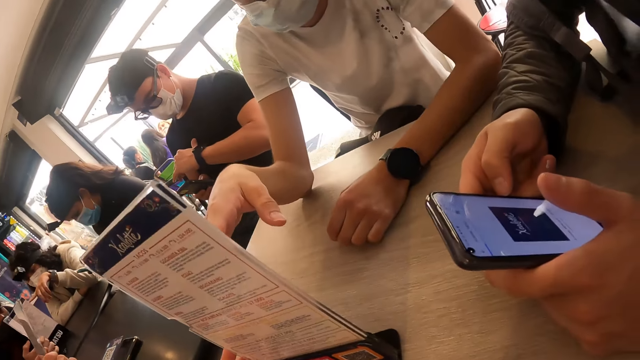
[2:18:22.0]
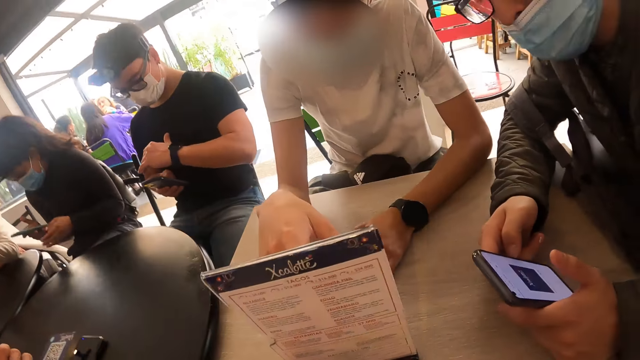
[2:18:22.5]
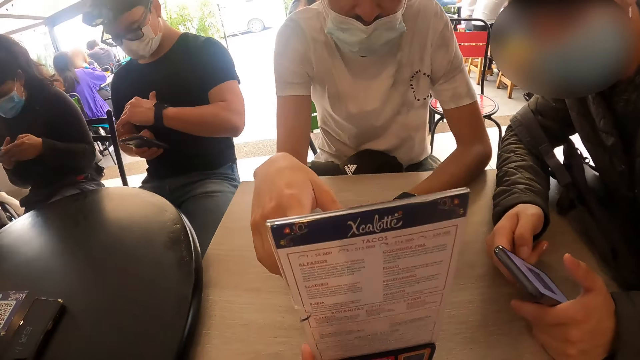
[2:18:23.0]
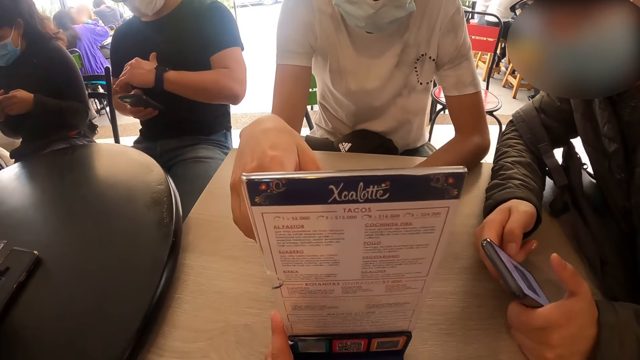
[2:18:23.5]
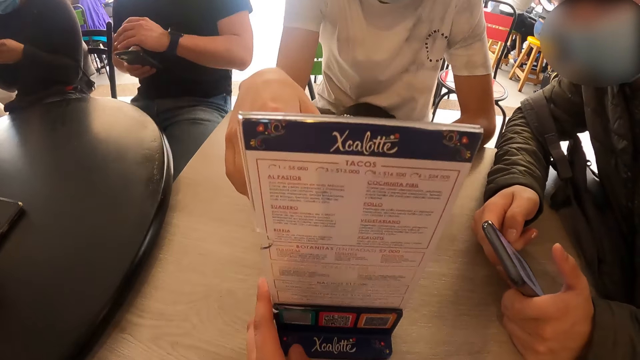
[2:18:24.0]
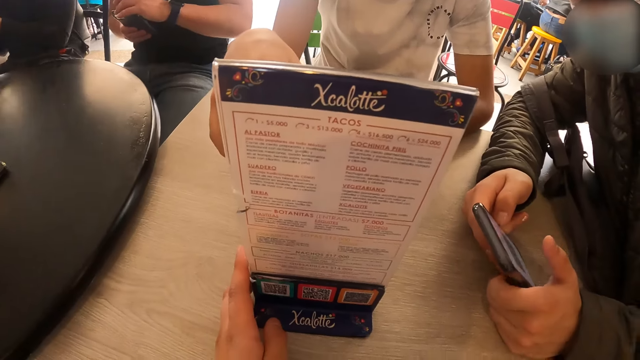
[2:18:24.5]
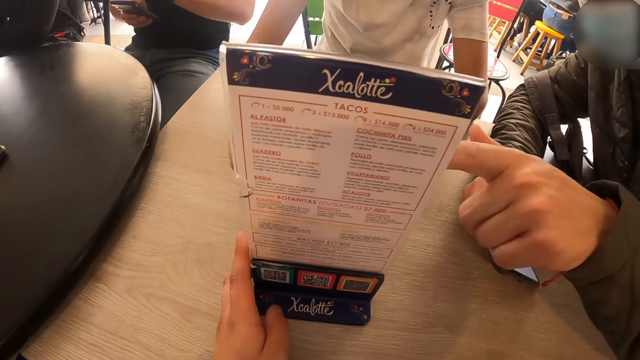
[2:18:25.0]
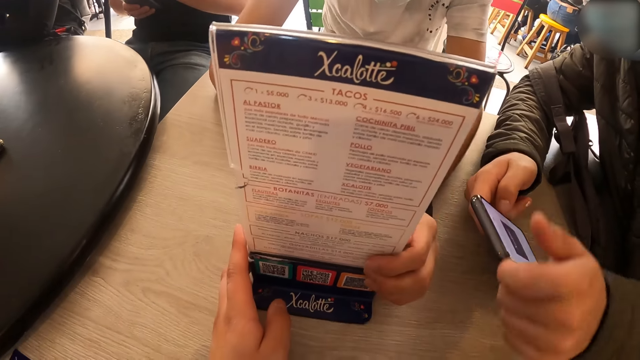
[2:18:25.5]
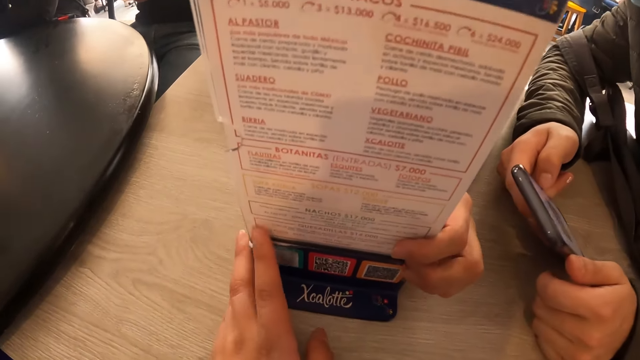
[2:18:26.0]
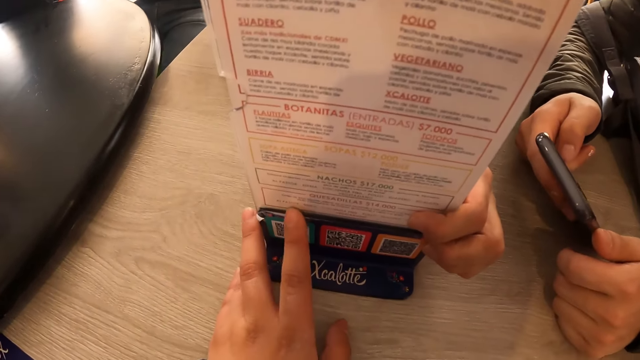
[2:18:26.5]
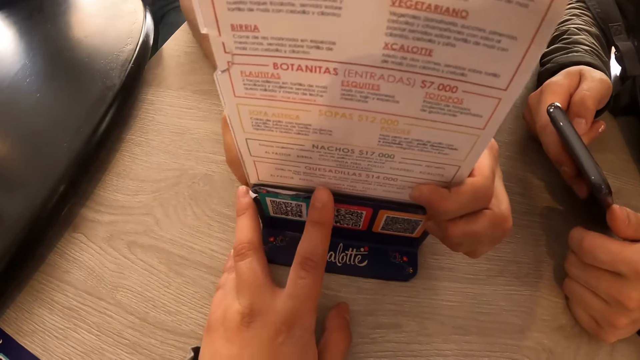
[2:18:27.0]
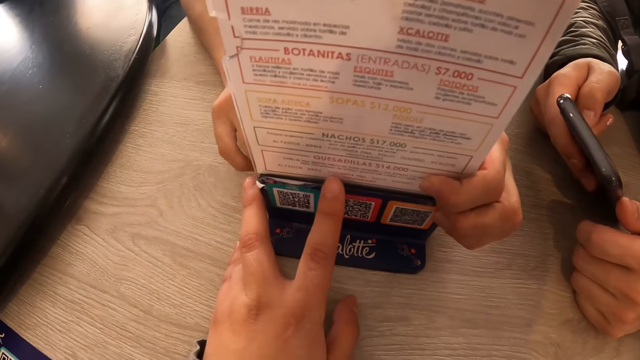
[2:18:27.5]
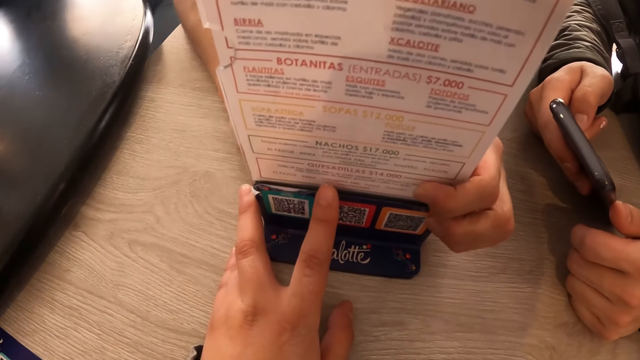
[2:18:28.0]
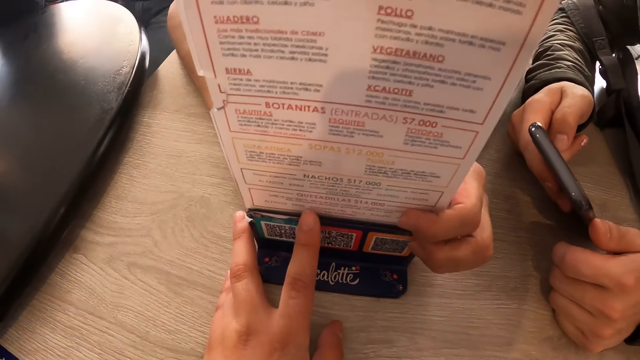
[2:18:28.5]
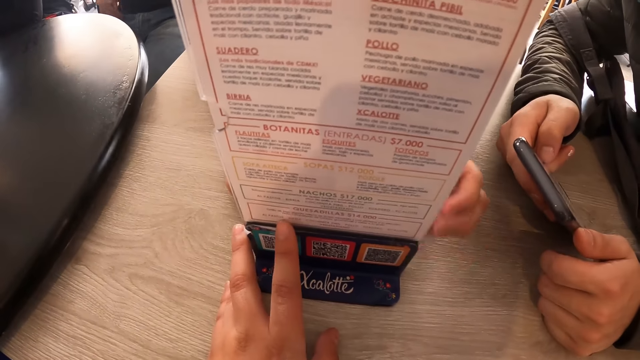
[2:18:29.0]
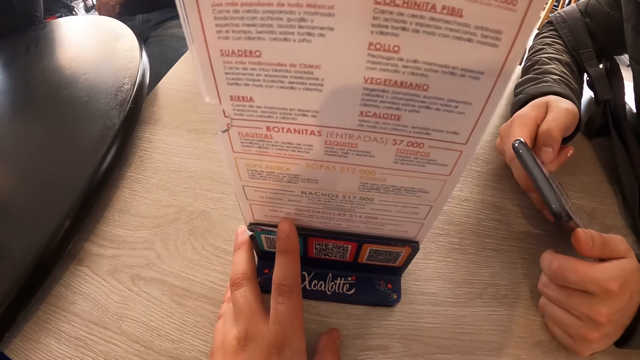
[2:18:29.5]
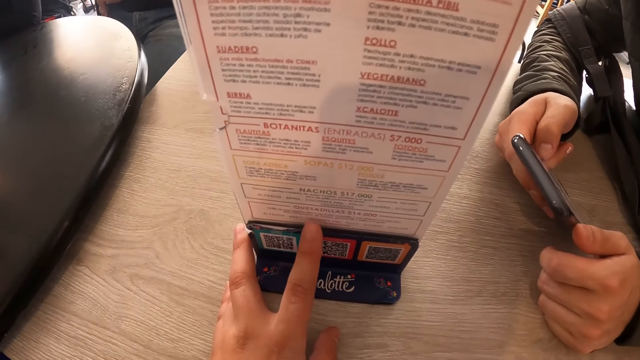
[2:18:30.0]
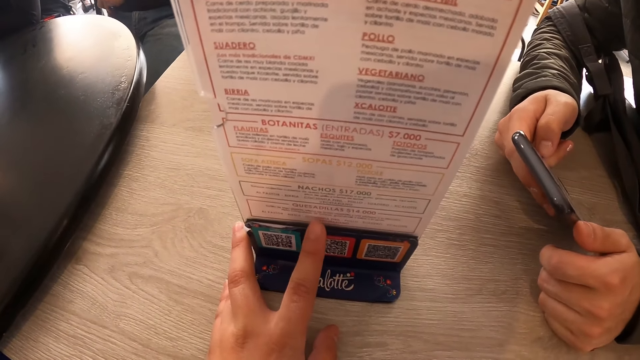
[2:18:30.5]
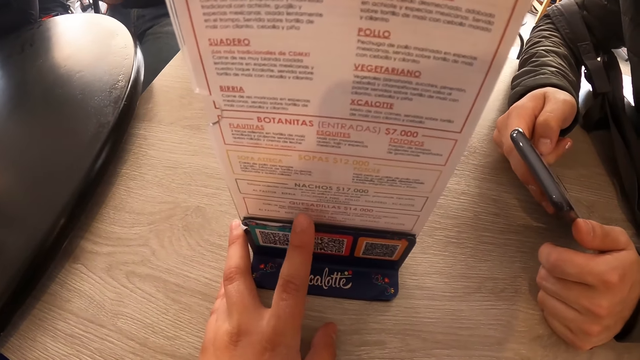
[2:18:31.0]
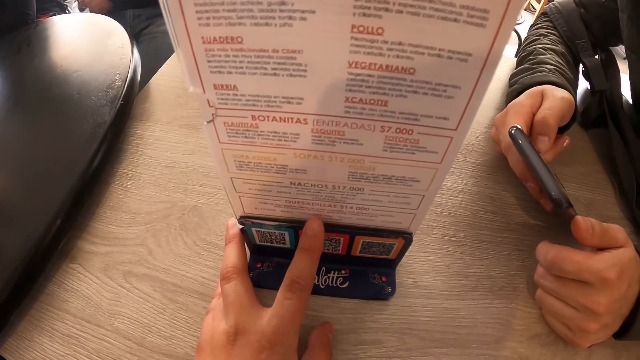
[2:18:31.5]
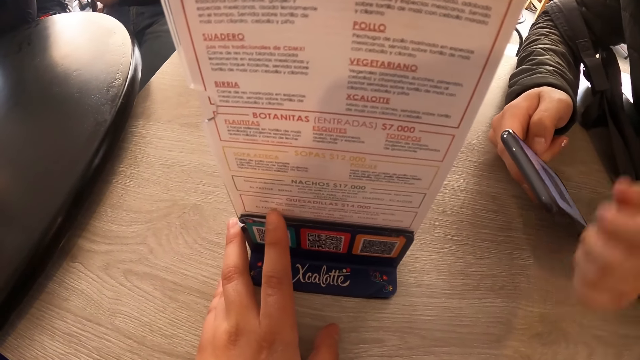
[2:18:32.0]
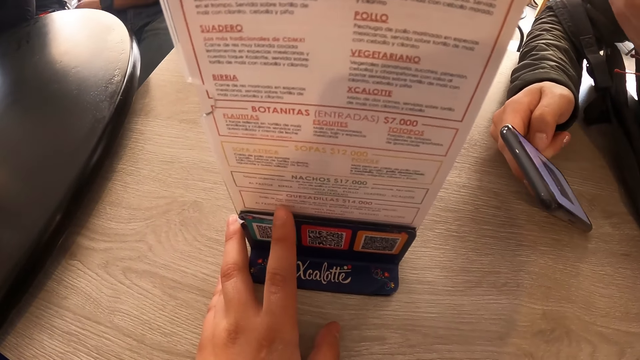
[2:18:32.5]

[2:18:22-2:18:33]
A man looks at the menu. Another man holds the menu. The camera wearer reads the menu.

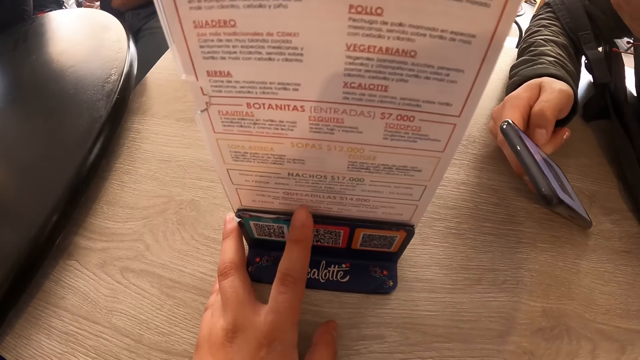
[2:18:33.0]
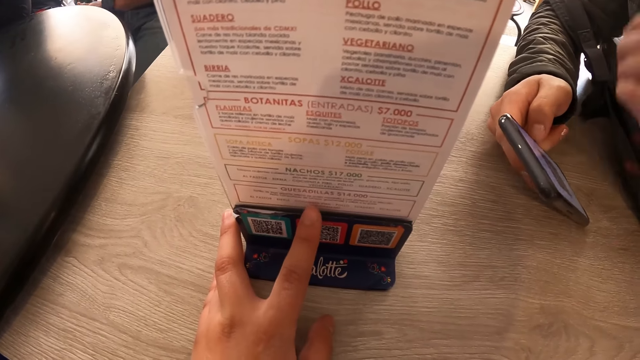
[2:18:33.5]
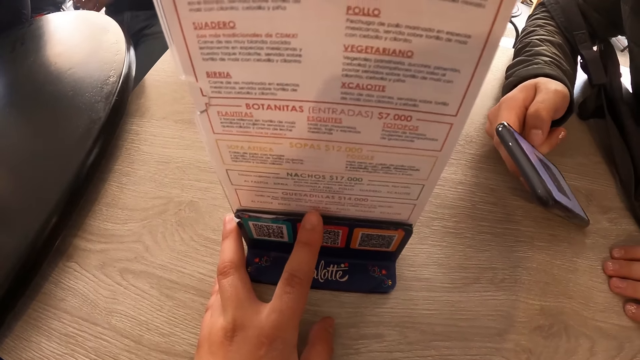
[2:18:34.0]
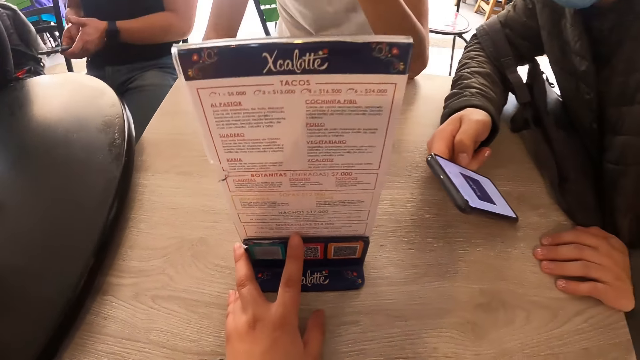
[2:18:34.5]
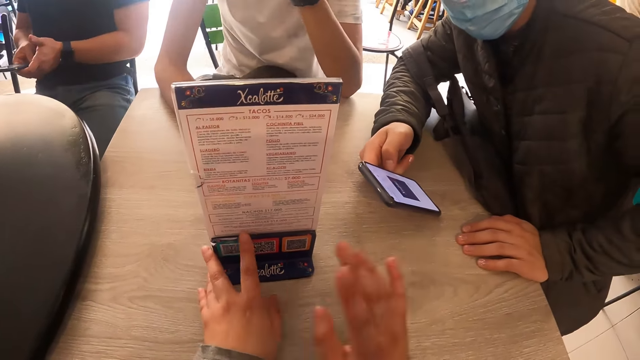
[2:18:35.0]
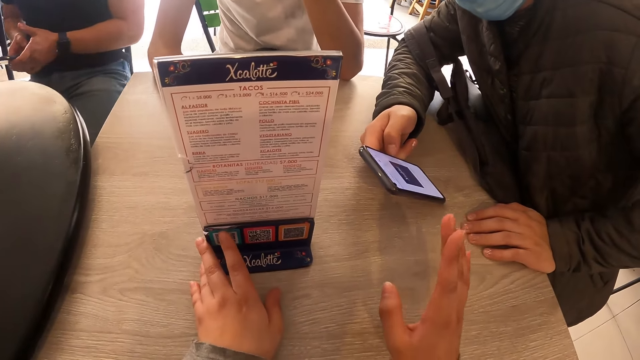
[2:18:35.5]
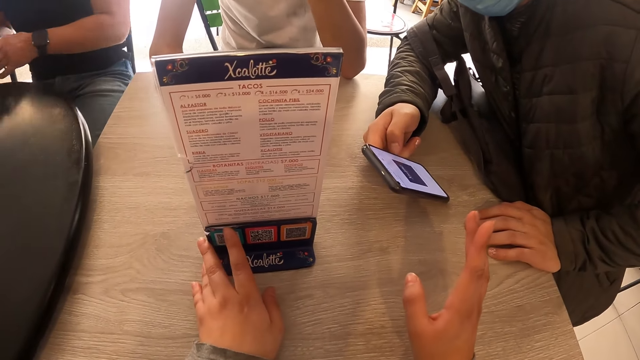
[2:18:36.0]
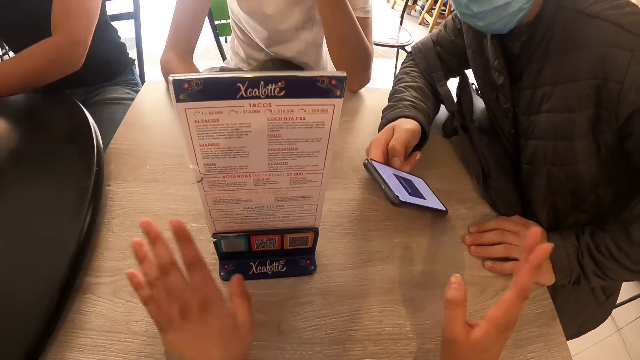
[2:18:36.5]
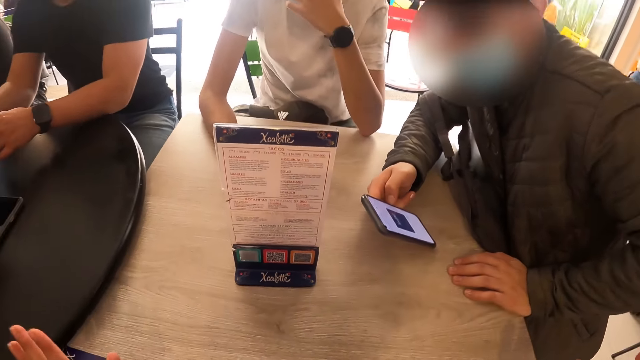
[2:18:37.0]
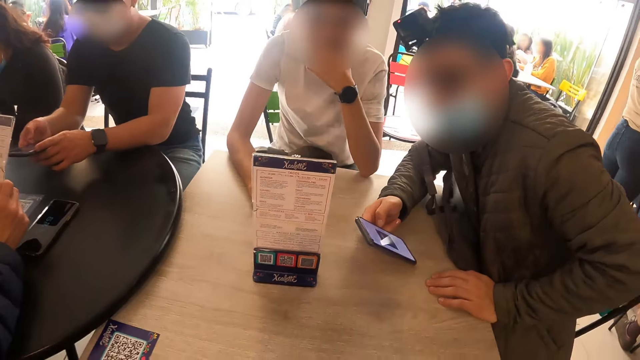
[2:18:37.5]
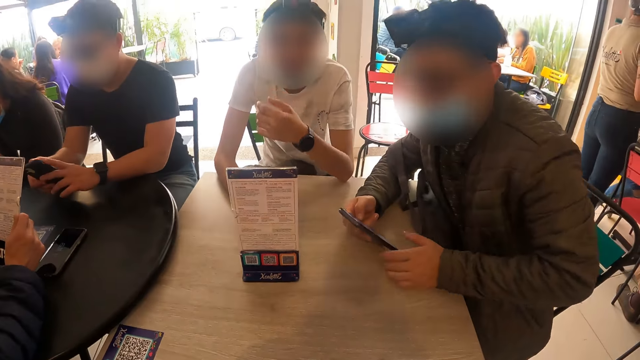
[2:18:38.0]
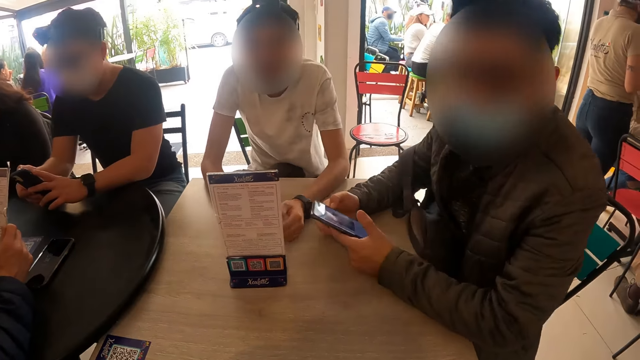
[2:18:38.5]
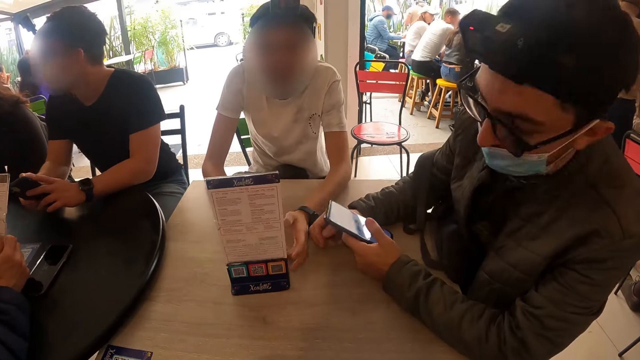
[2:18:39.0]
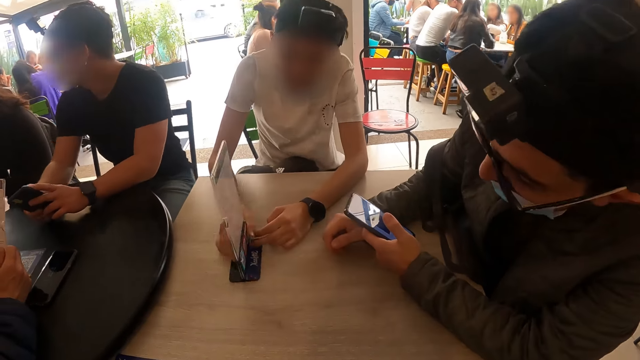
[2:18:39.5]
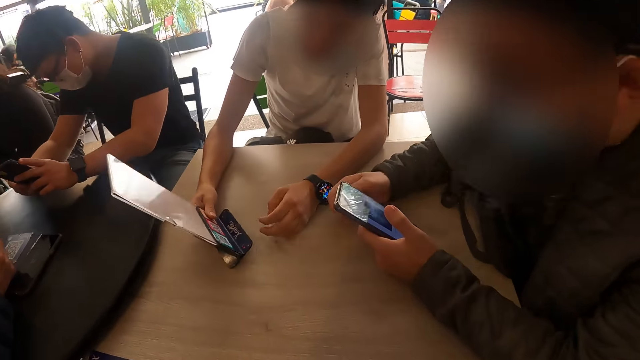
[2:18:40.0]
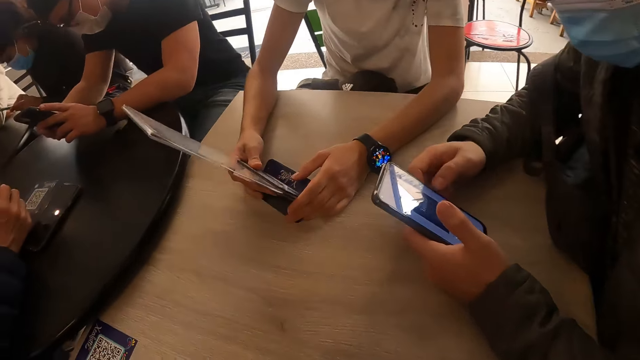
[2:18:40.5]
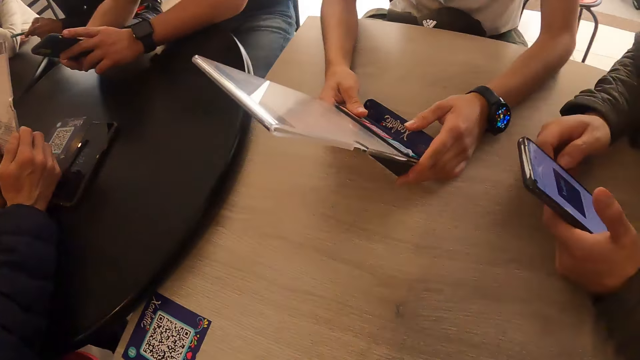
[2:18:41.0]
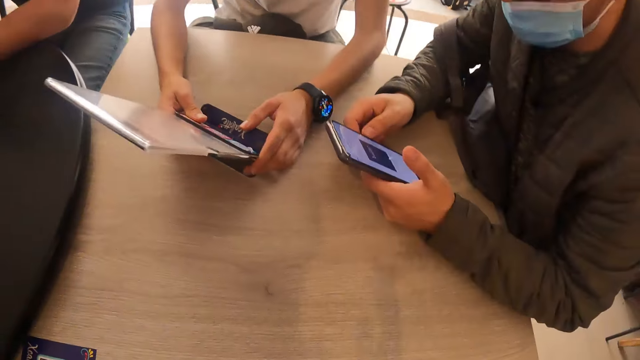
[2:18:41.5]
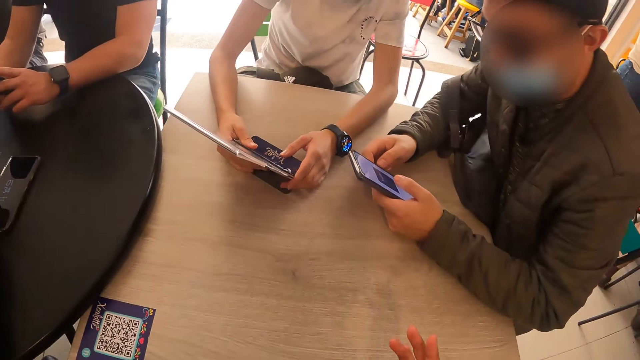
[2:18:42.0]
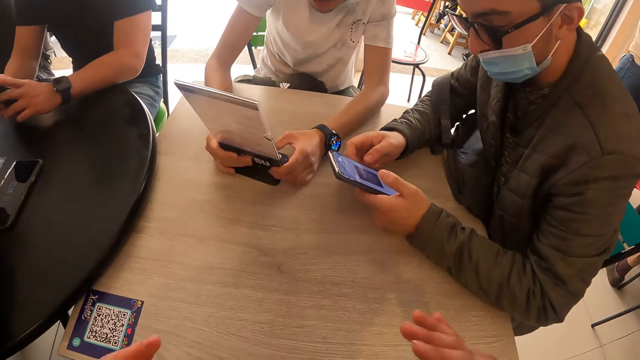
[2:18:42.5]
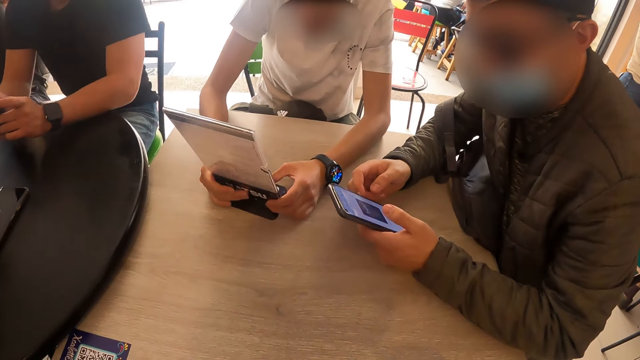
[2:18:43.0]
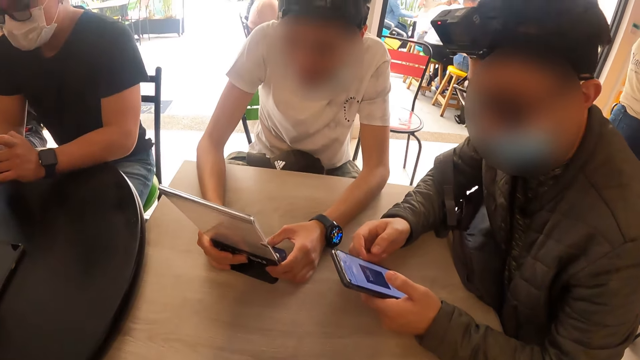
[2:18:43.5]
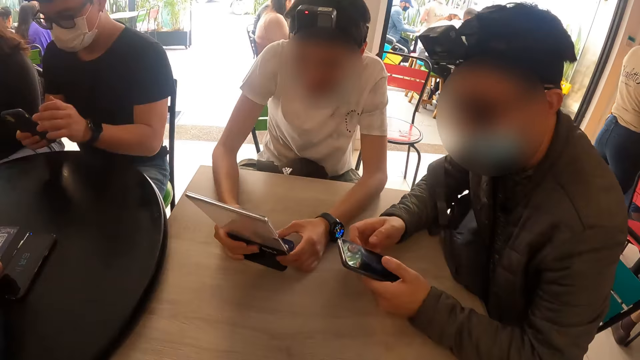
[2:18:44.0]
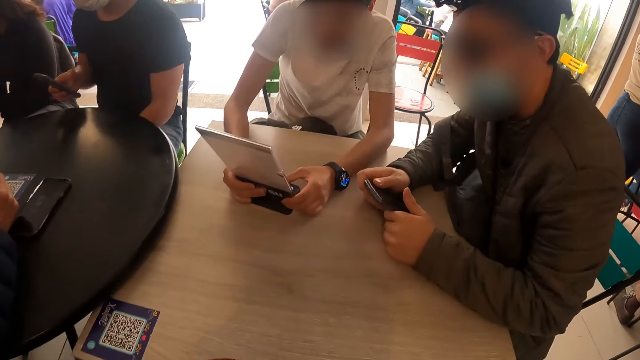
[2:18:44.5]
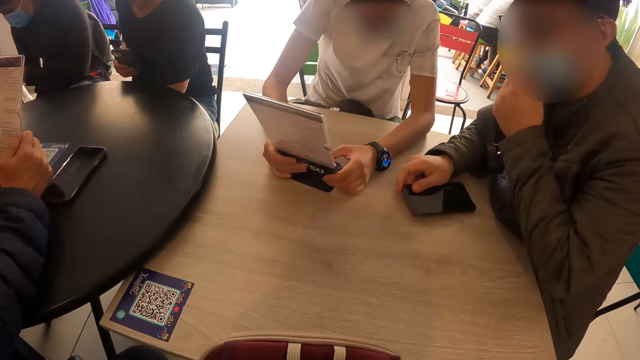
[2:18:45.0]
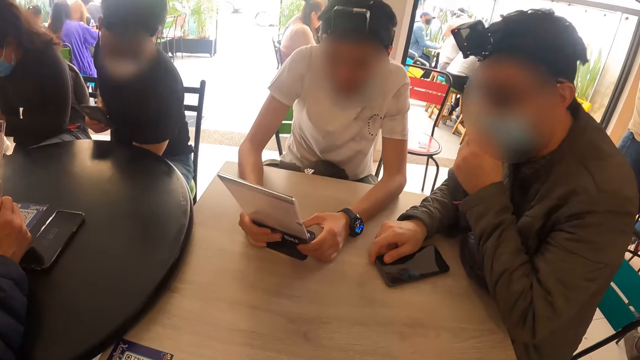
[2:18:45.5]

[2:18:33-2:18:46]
The camera wearer interacts with the man and the other man. The first man turns the menu on the table with his hands. A third man holds the menu. The first man checks the menu in his hands. The third man looks at the menu. Another man dips his left hand beneath the table.
